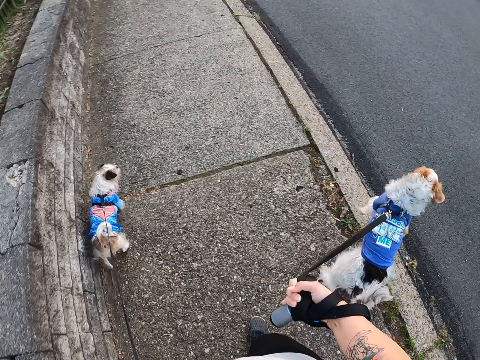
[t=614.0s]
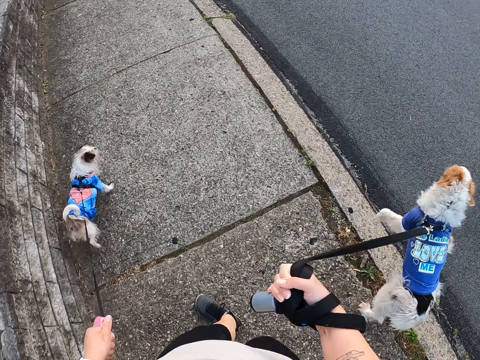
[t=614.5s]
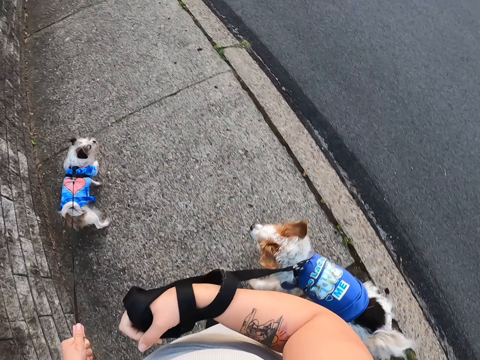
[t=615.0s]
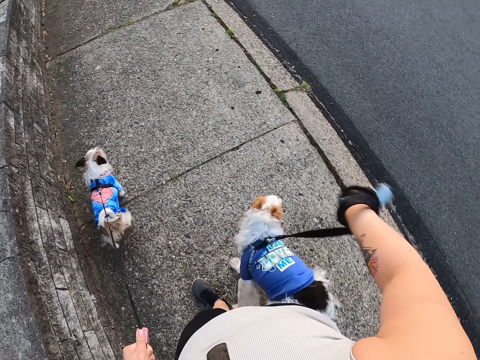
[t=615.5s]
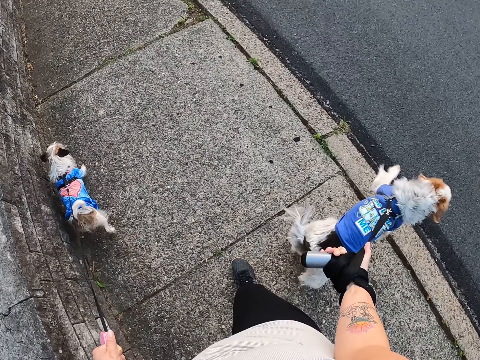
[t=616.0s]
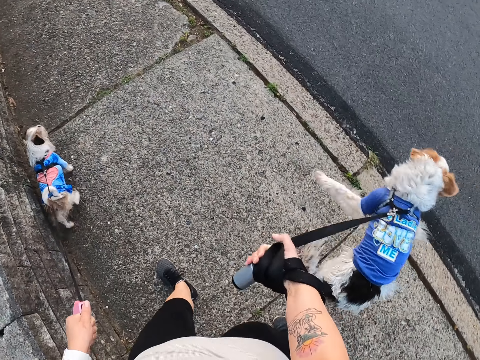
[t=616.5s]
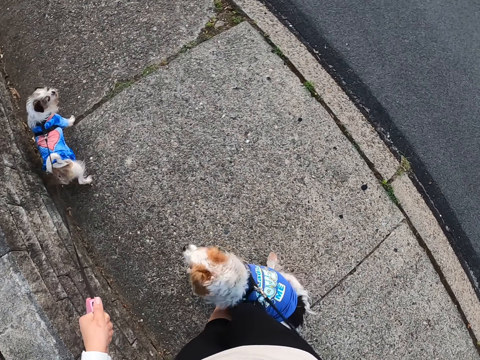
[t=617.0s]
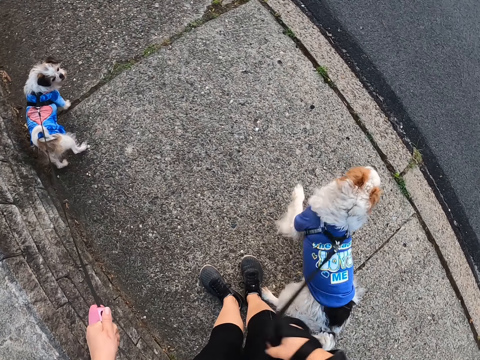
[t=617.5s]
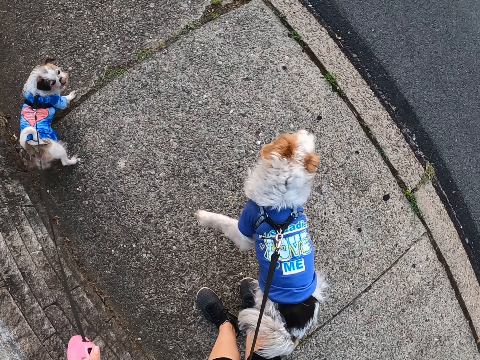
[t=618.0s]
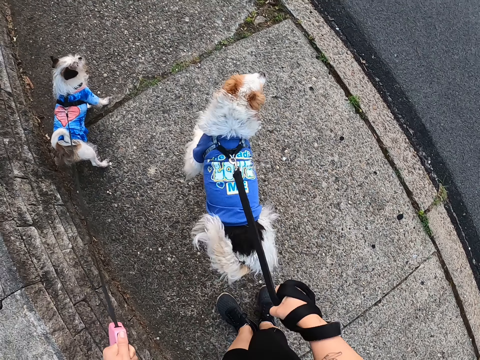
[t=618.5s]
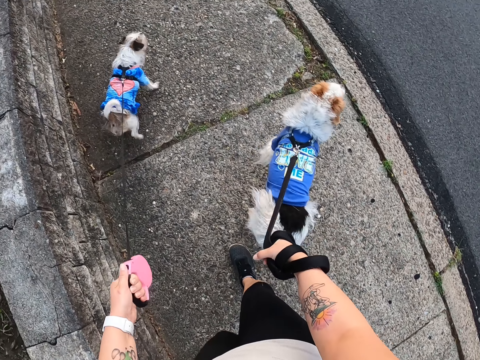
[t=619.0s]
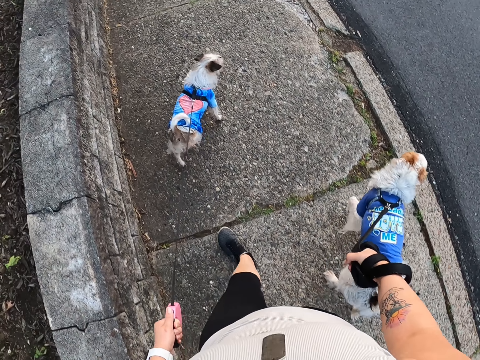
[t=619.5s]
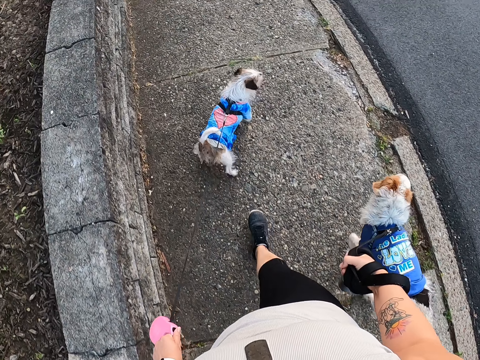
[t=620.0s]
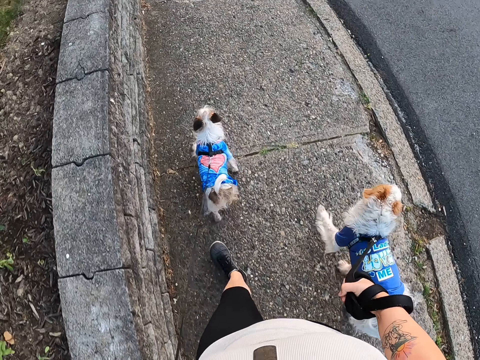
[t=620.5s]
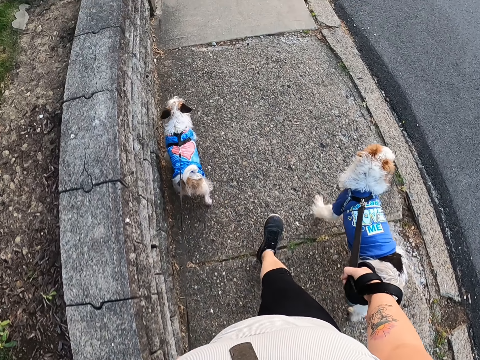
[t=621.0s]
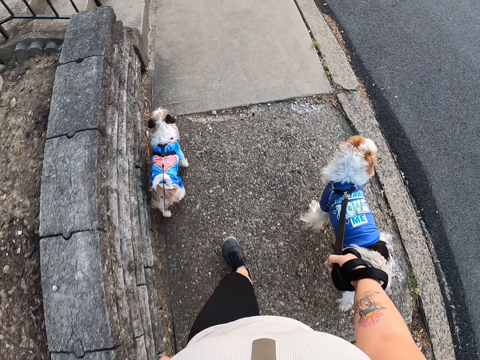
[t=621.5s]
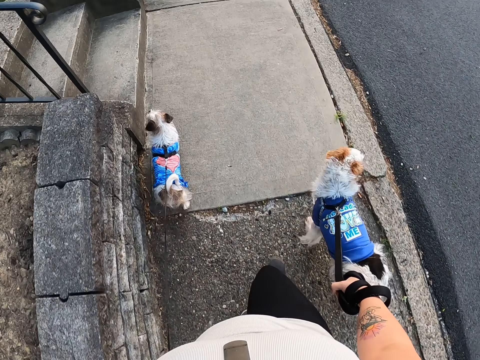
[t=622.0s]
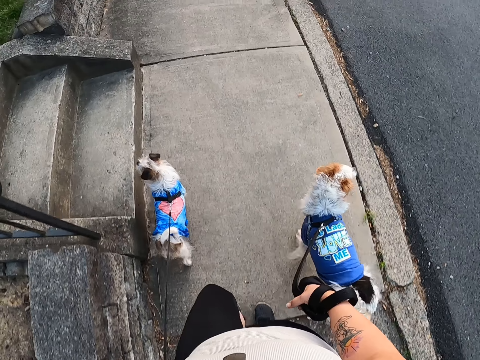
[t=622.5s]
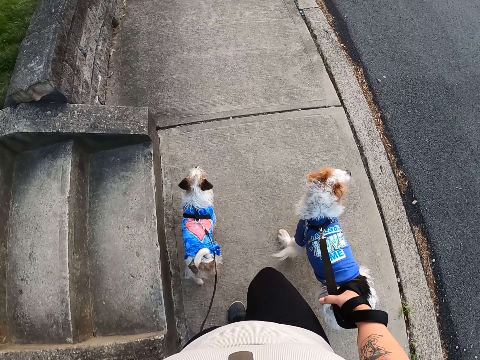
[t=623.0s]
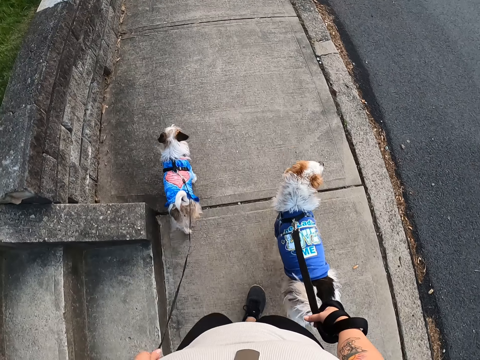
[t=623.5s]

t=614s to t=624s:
The camera wearer pulls the leash. She rolls the leash around her hand. She pulls the dog. She stands on the path. She walks the dogs on the path.

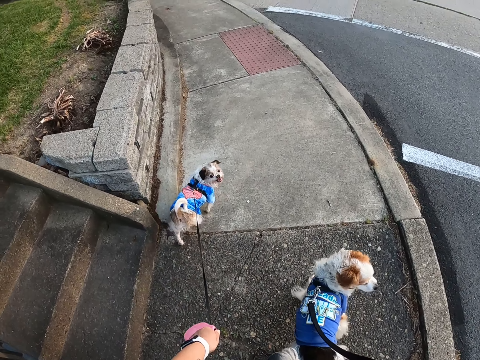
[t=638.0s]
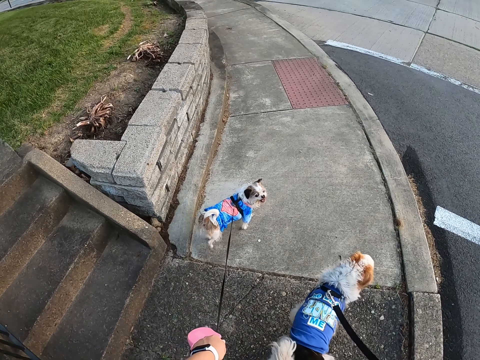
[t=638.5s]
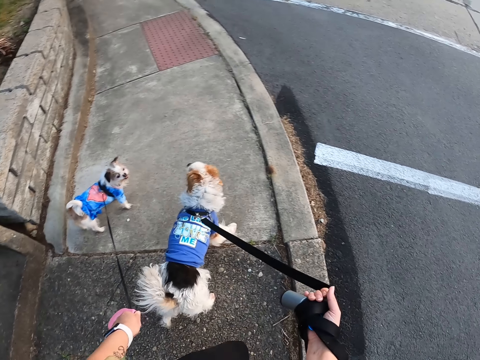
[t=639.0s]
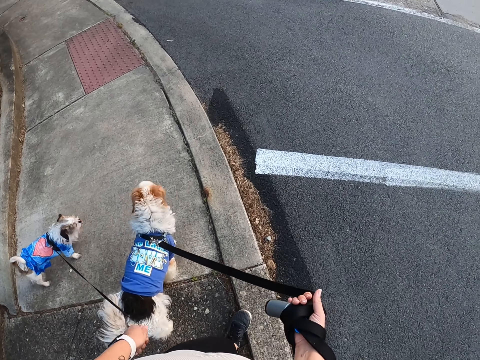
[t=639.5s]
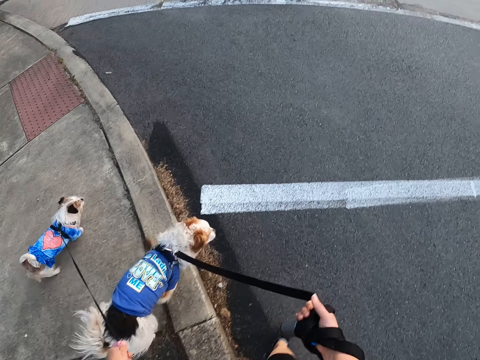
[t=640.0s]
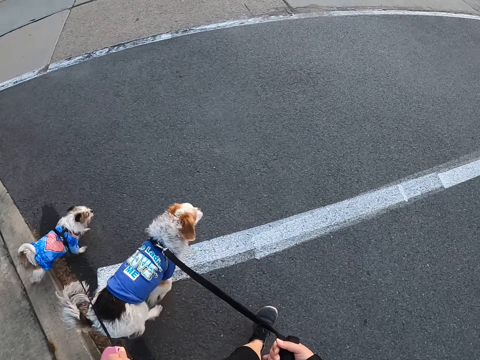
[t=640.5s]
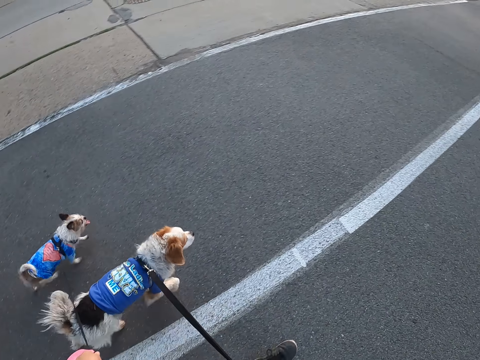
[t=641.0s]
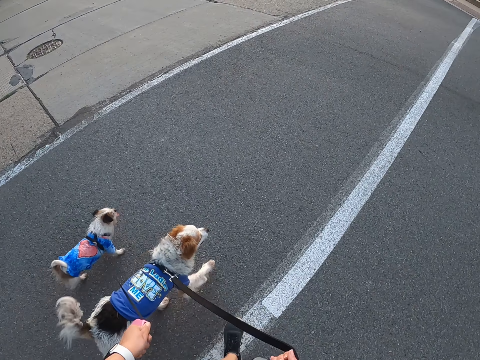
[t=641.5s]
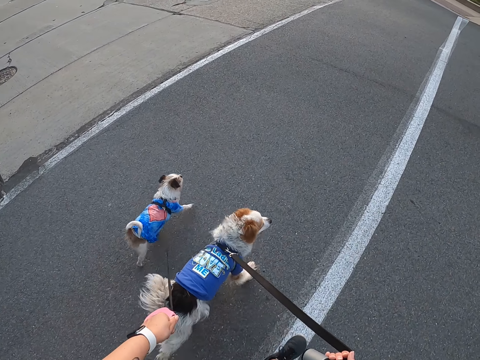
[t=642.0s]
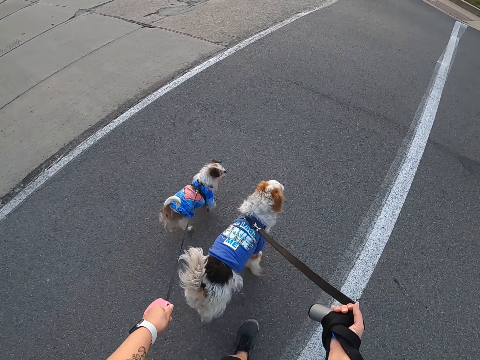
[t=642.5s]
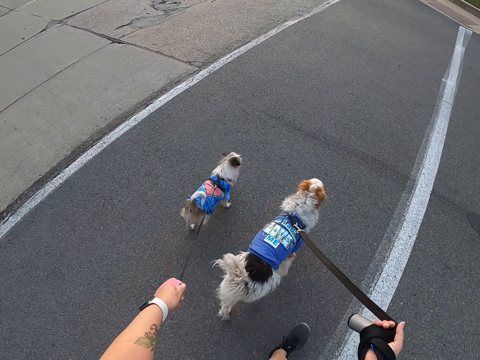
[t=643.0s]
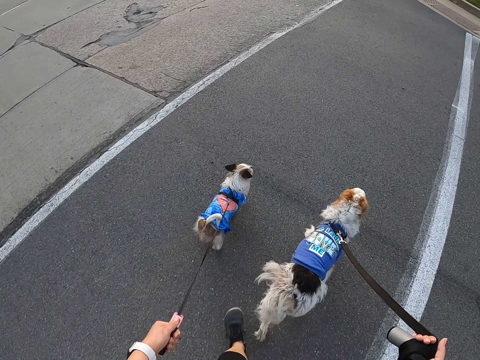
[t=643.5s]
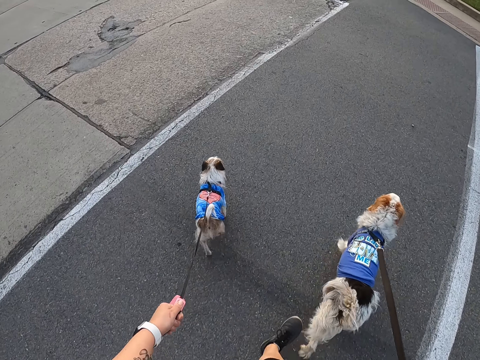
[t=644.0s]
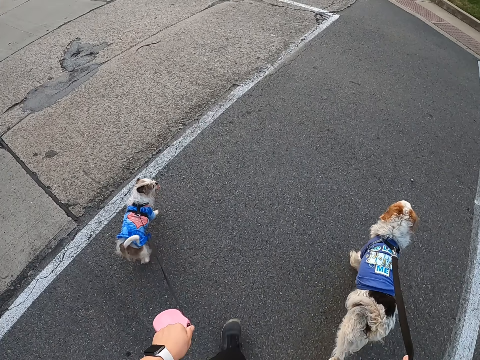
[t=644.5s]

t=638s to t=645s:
The camera wearer crosses the road. They walk the dogs on the road.

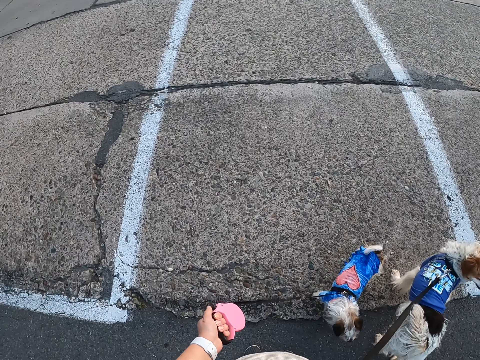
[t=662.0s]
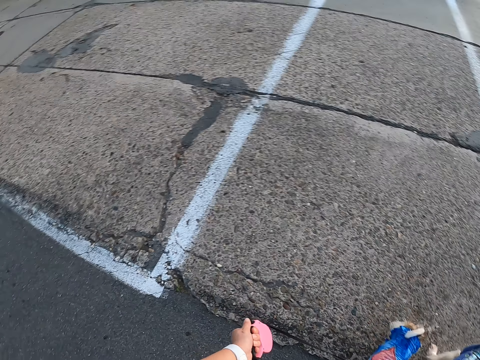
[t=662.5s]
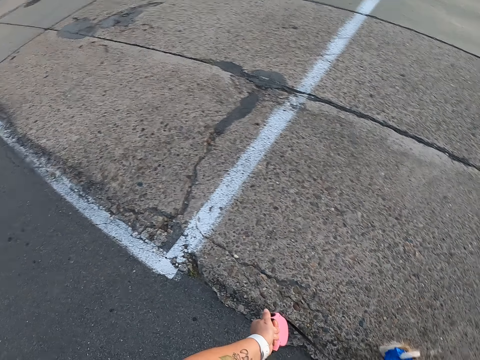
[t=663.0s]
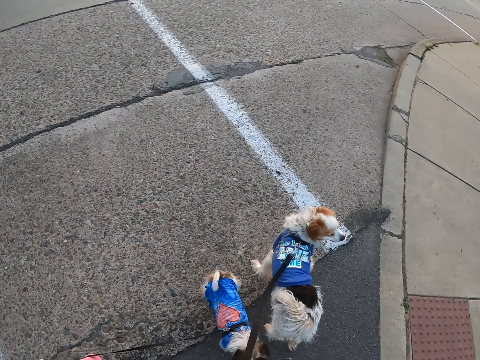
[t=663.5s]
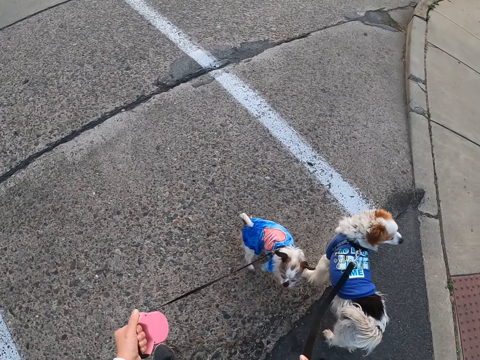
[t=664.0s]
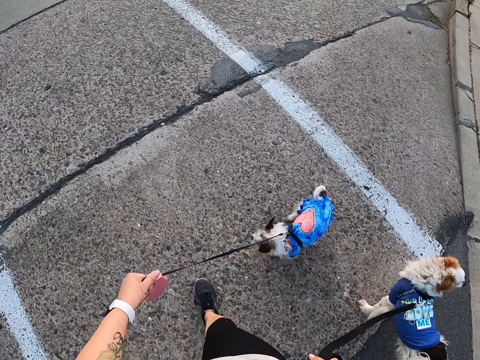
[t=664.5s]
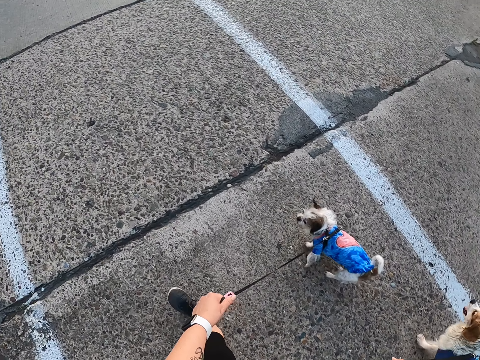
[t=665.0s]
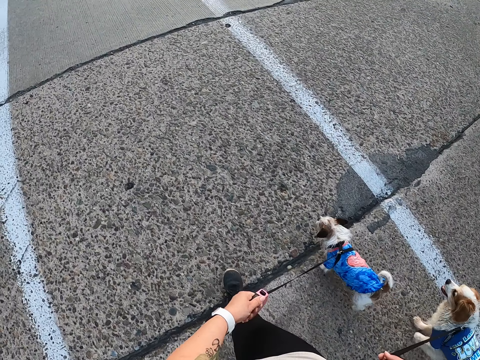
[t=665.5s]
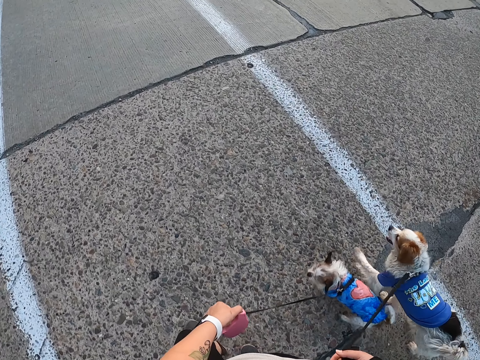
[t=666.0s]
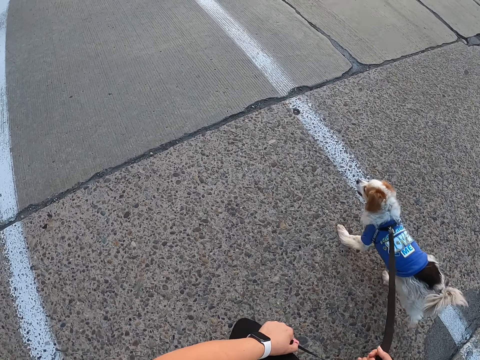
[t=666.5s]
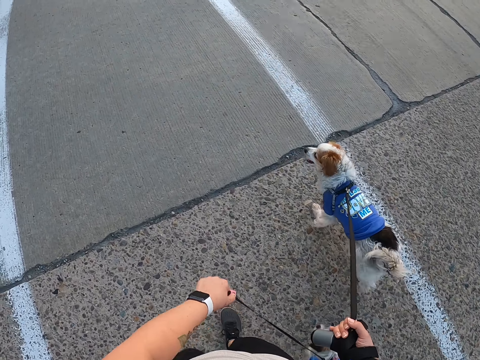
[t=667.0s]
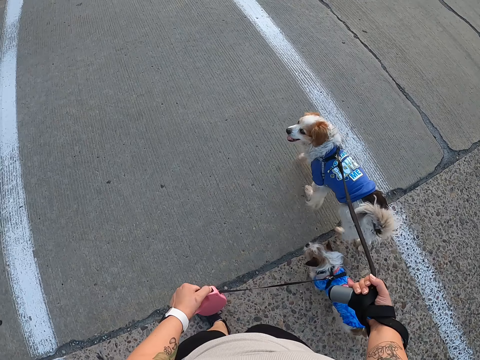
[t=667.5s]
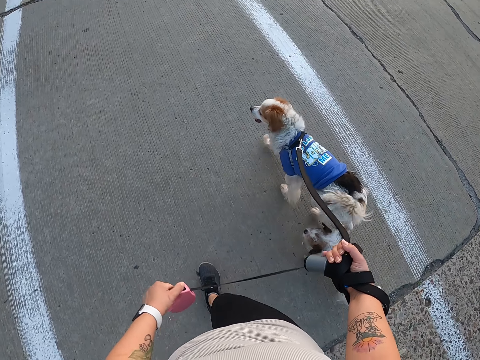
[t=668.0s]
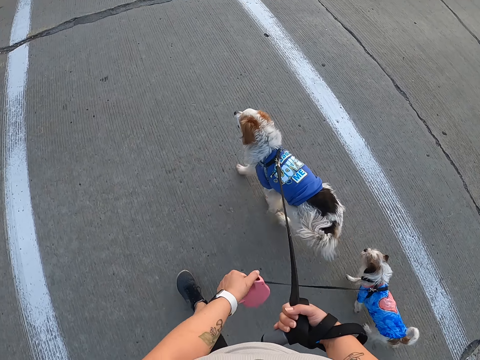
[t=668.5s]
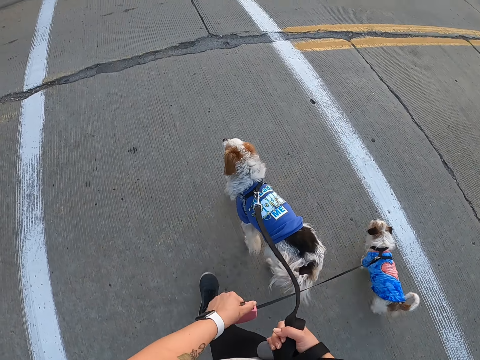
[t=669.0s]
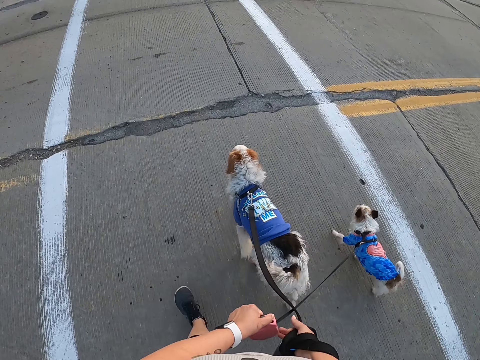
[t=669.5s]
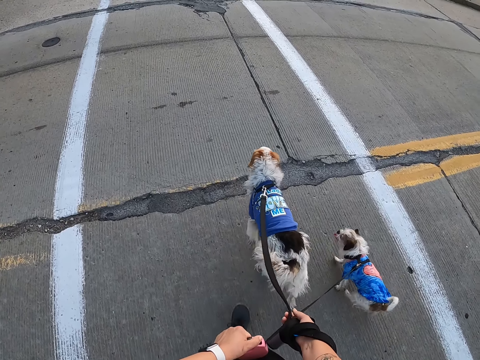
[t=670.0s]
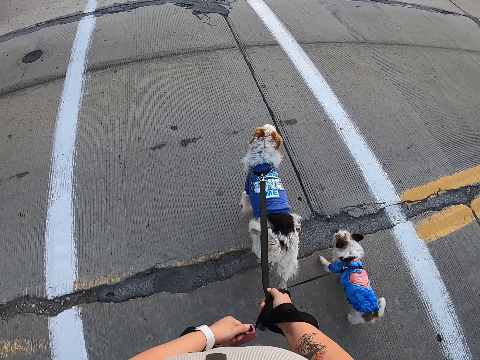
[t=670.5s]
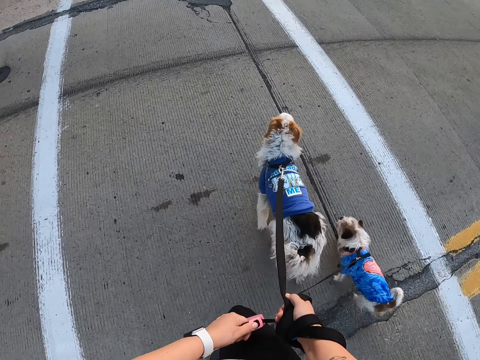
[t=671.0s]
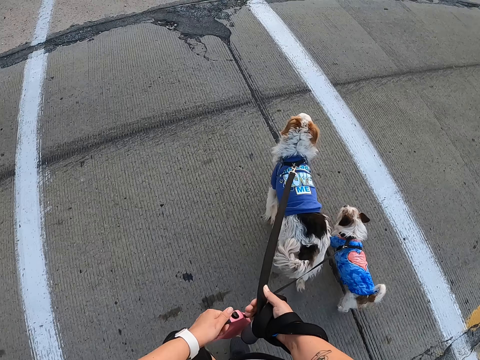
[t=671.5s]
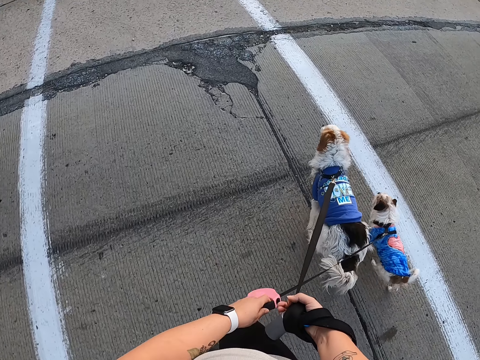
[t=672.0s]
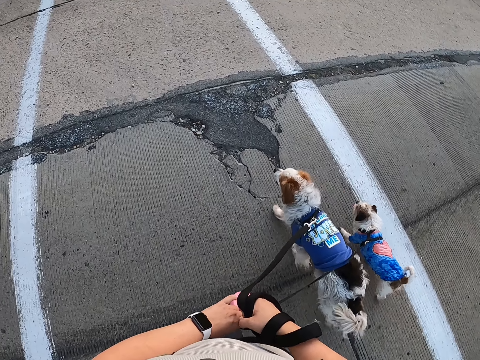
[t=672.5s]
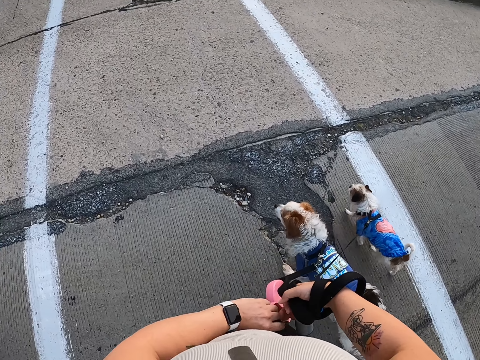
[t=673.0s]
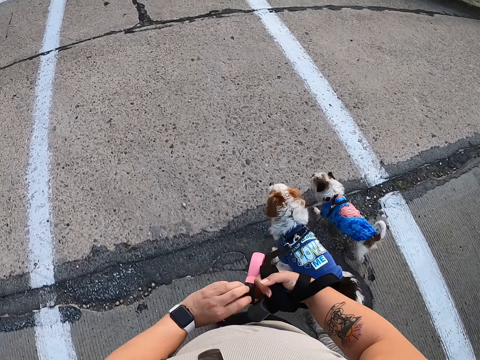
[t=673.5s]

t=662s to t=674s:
The camera wearer crosses the road. She walks the dogs on the road. She holds the leash with both hands. She walks the dogs on the road. She pulls her hand off the leash. She holds the leashes in one hand. She switches the leash housing to the other hand.
